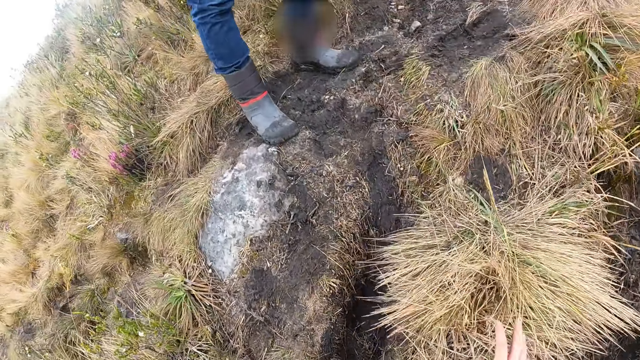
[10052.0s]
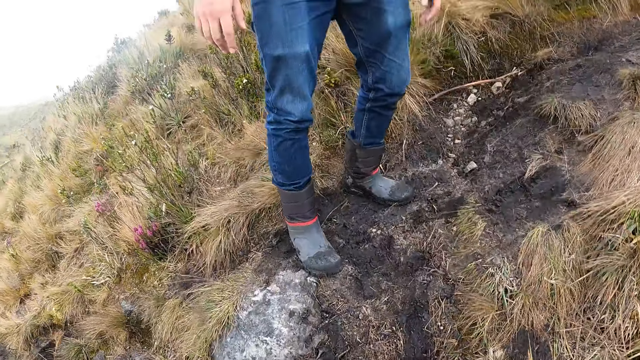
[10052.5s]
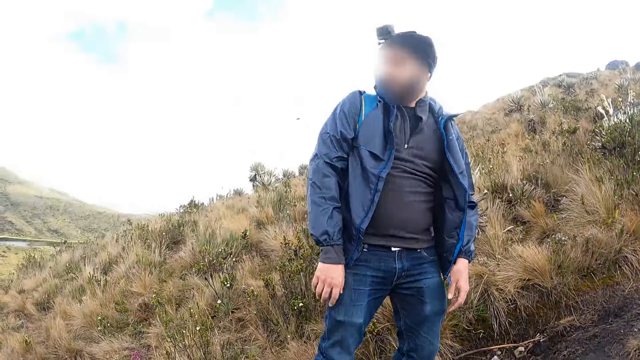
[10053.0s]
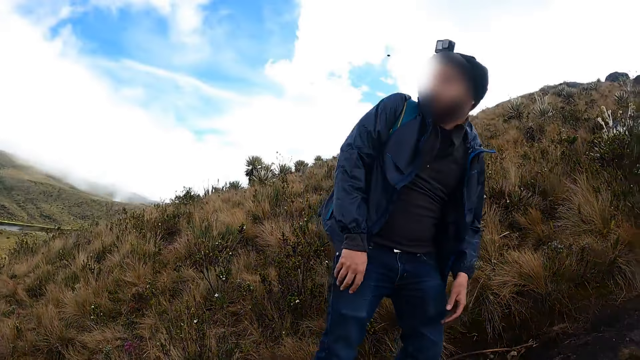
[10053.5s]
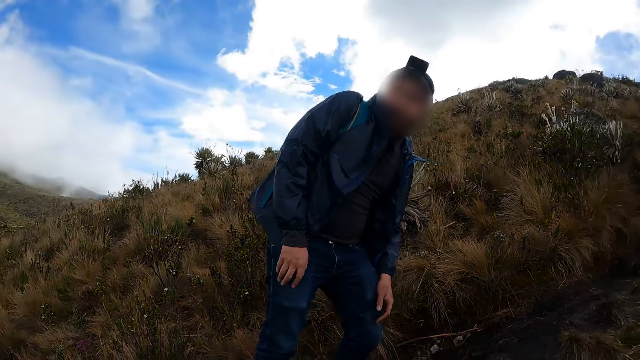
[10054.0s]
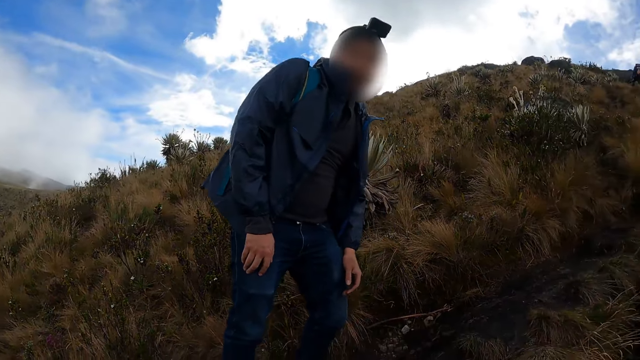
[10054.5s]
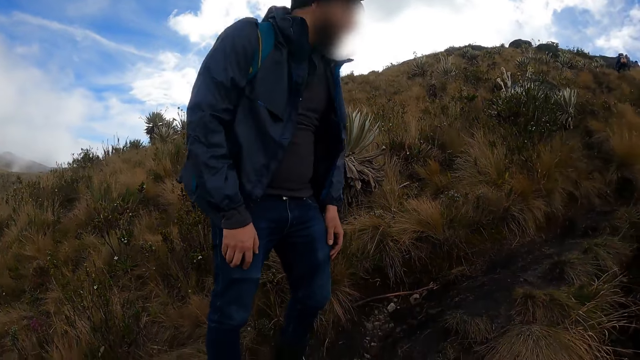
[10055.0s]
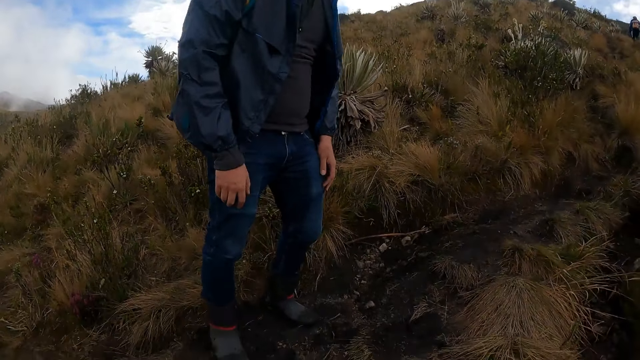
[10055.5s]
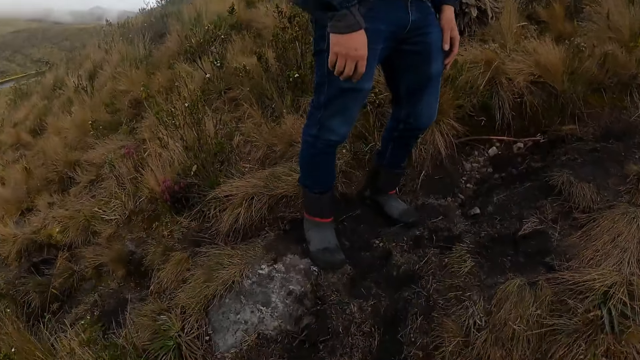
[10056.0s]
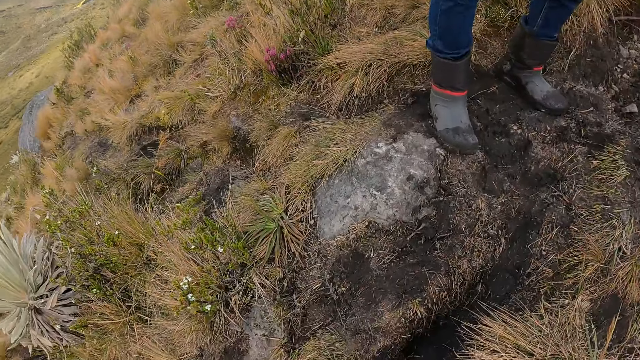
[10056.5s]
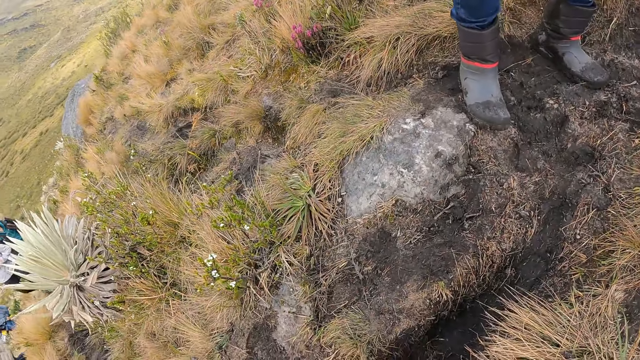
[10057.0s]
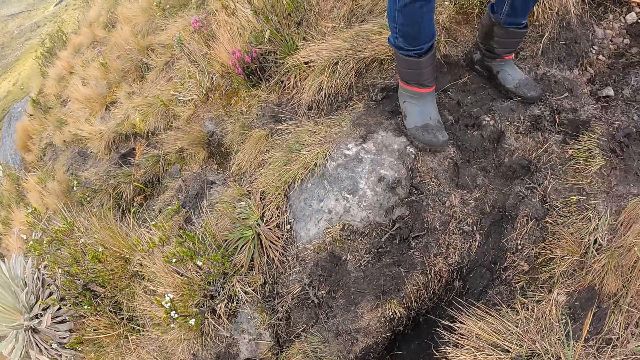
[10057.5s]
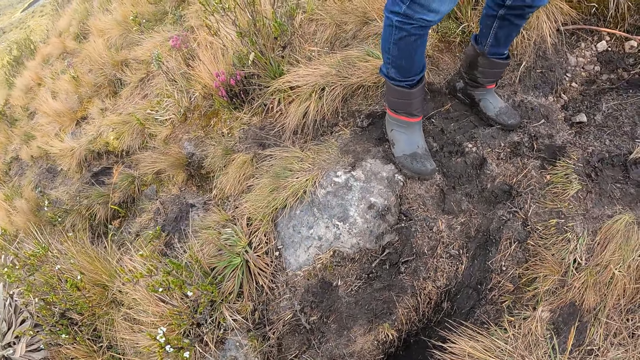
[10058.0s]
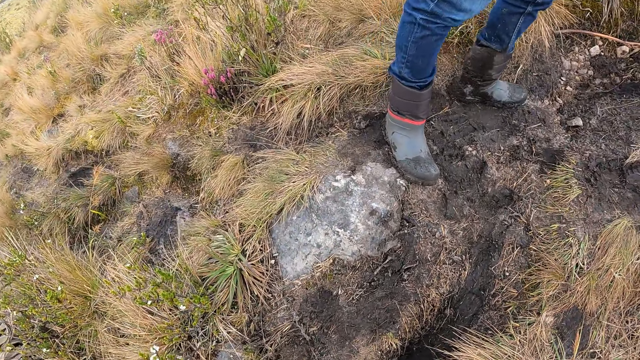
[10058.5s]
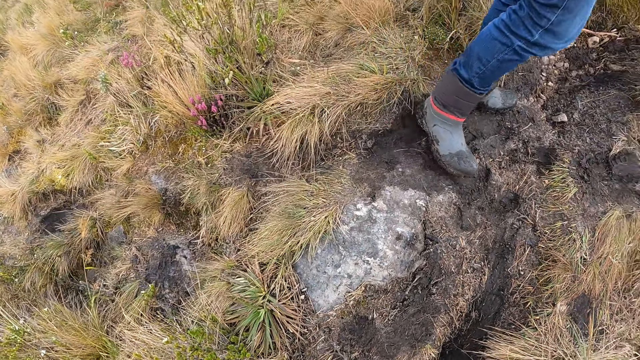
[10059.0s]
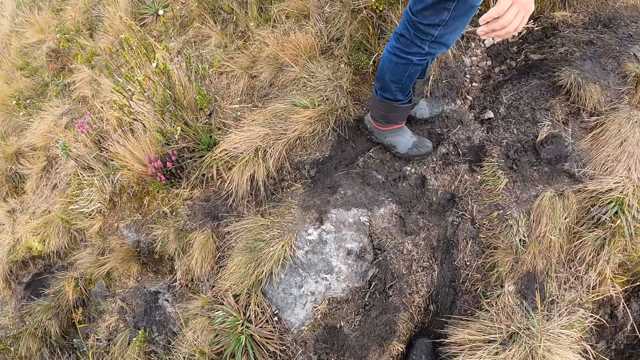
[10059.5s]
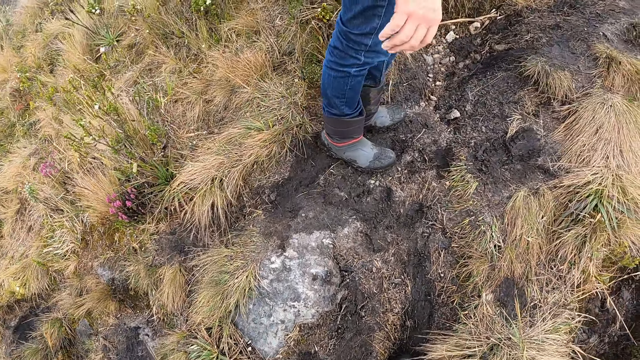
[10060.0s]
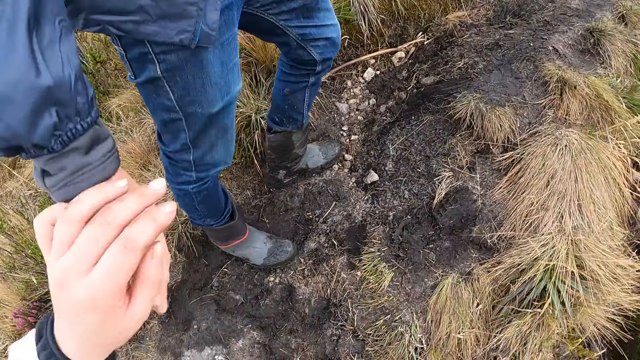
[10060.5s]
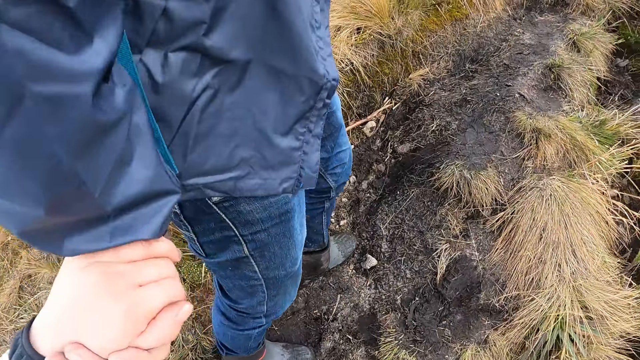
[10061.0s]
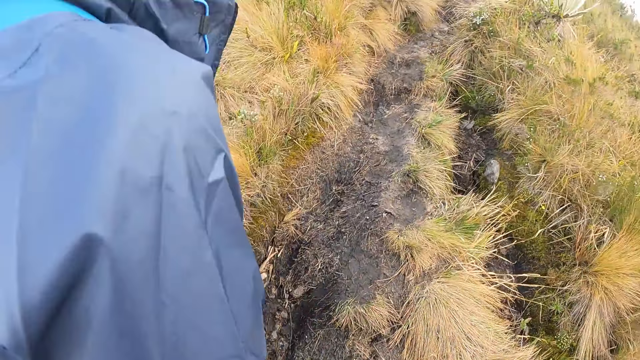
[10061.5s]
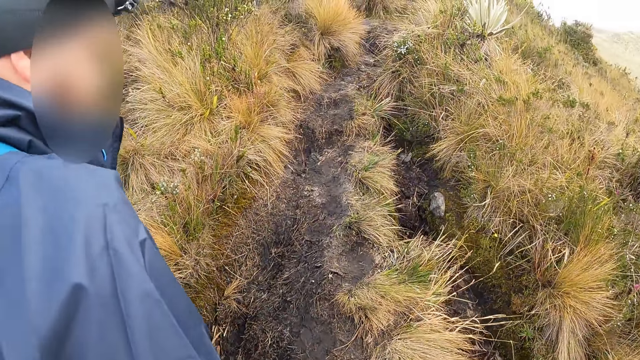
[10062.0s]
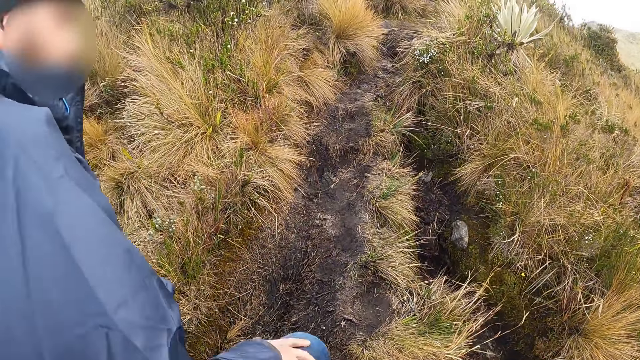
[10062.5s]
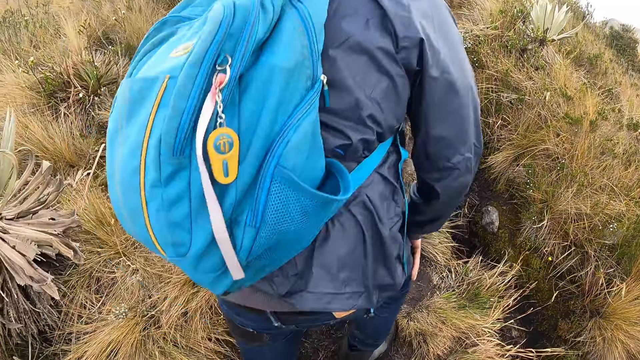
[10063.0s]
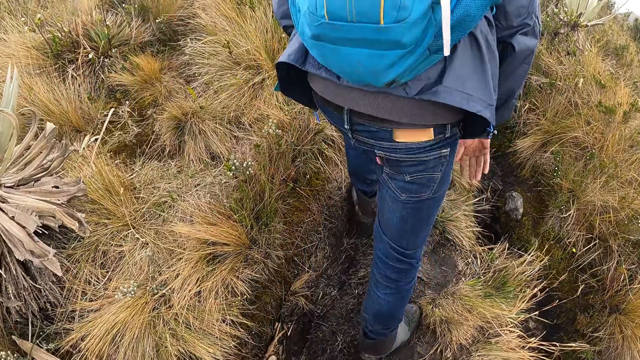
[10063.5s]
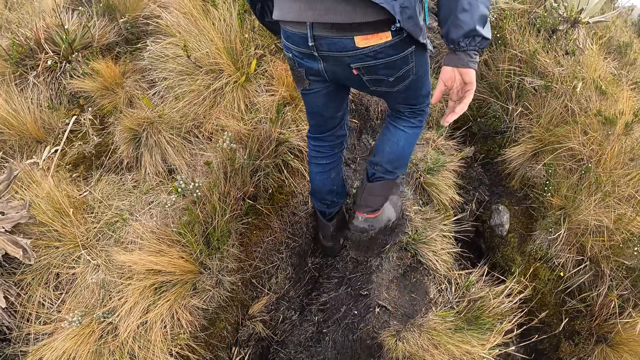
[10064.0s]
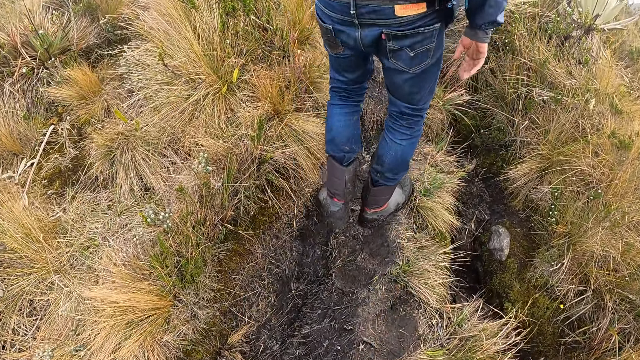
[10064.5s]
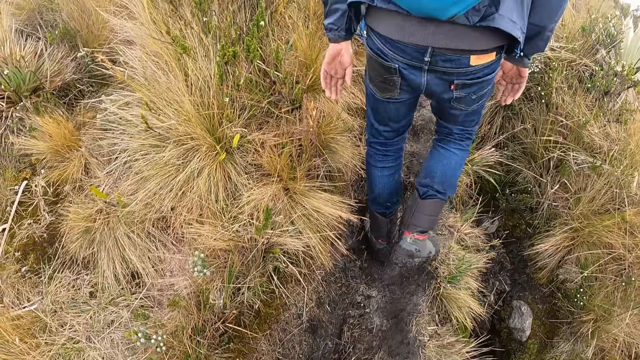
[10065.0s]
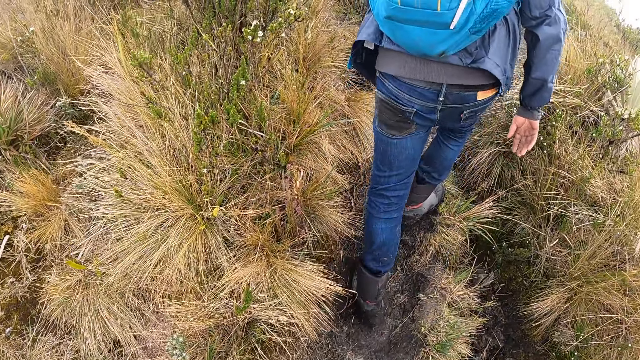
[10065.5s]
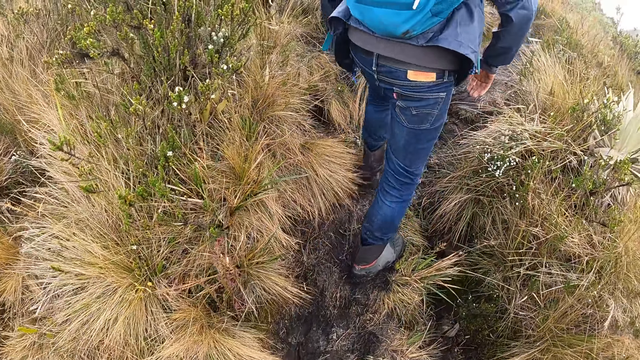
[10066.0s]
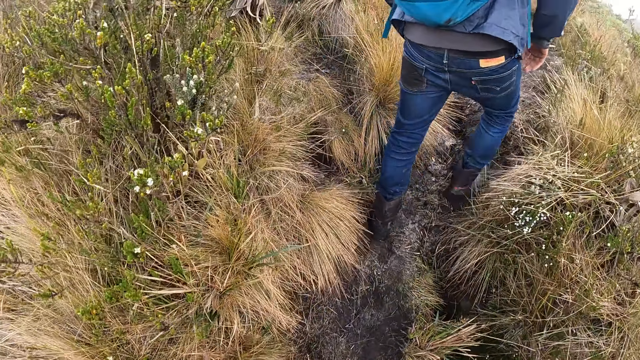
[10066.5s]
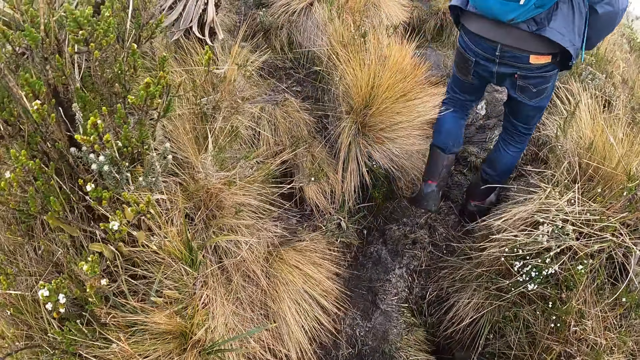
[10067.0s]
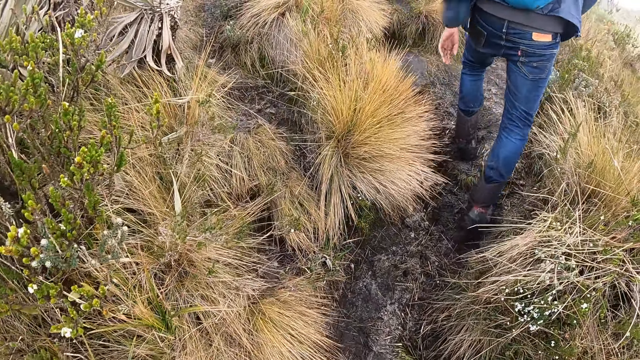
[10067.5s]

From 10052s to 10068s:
The camera wearer looks at a man. He looks at the ground. He grabs the man's right hand with his left hand. The man holds the hand of the camera wearer. The camera wearer walks on the field.

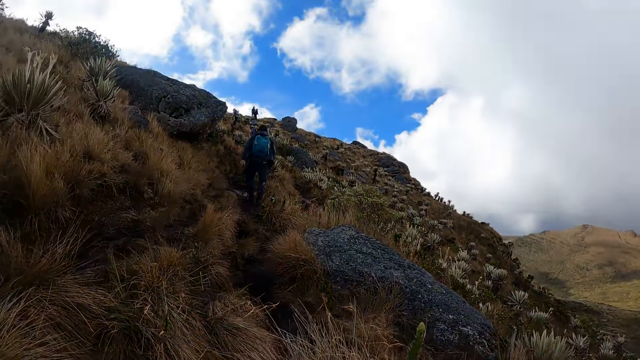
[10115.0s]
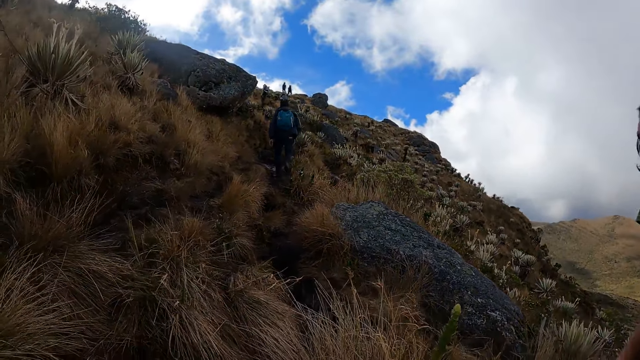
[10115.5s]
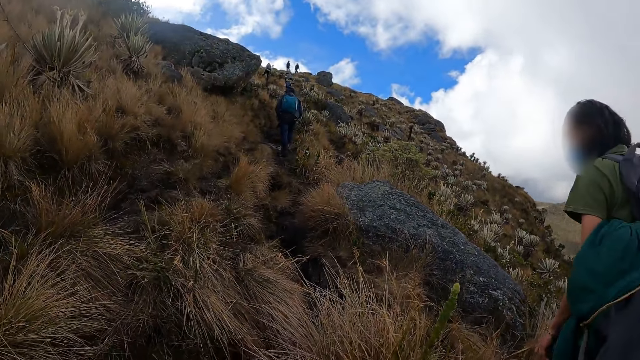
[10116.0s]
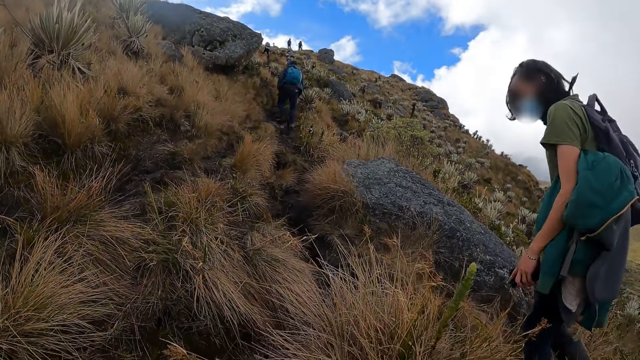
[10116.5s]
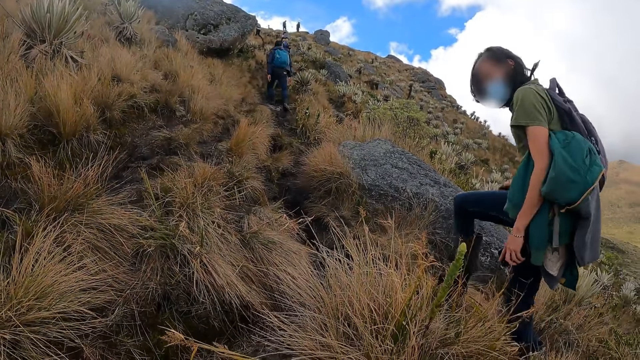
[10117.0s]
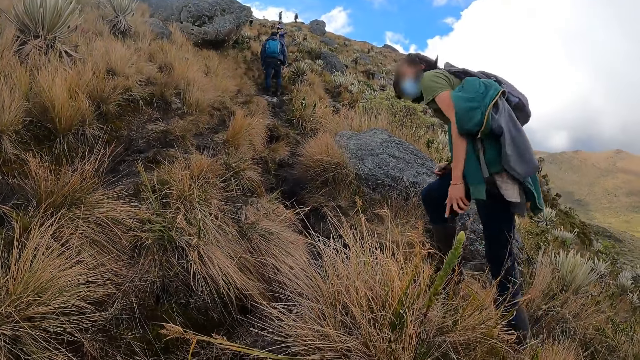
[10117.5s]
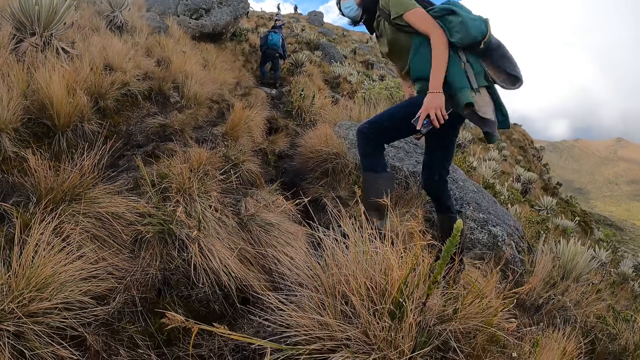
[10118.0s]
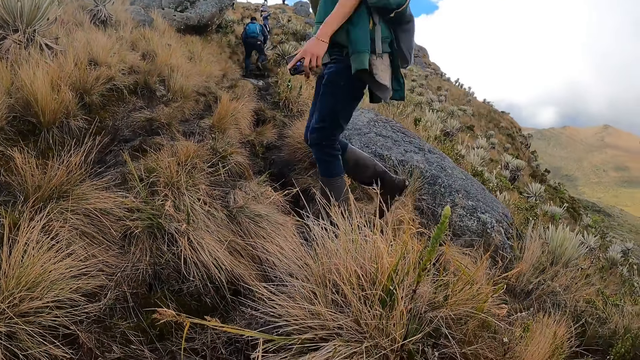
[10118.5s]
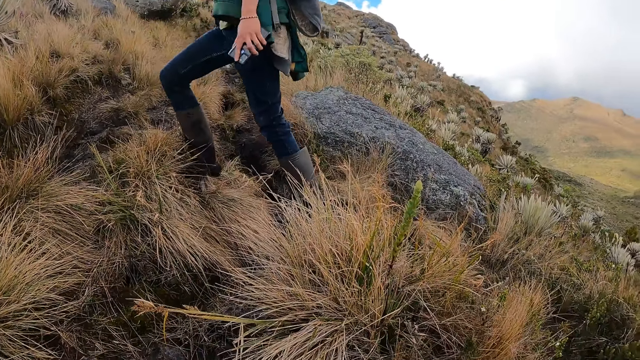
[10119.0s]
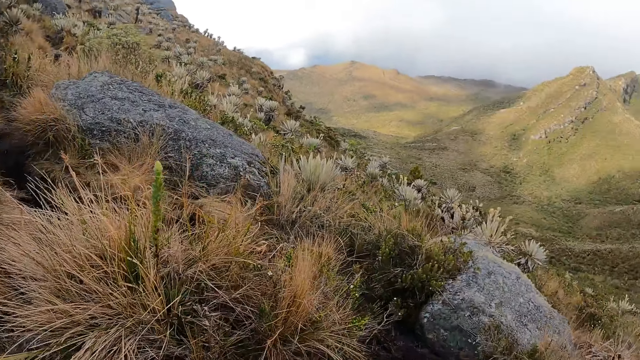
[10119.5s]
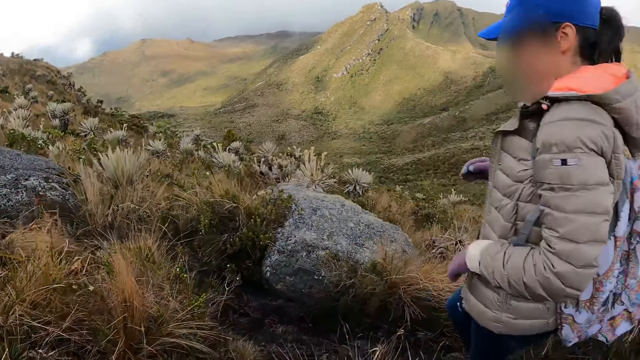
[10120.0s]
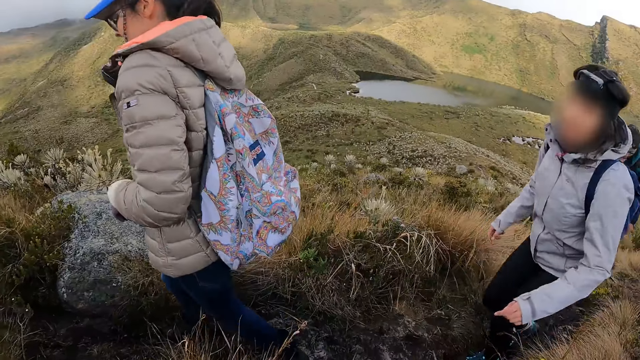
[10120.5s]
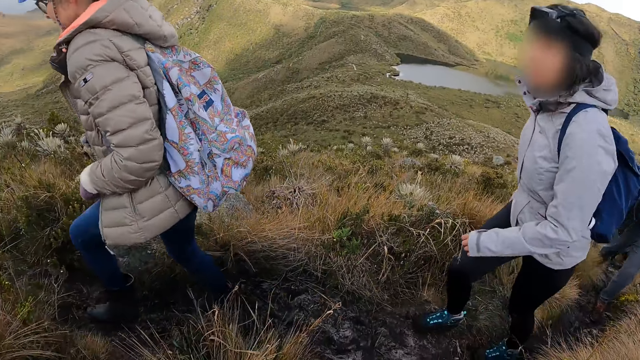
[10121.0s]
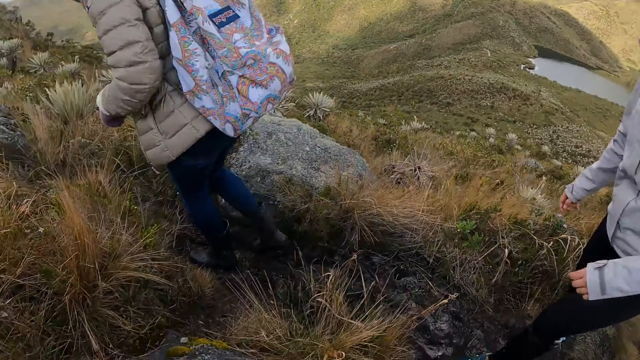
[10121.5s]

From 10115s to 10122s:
The camera wearer looks around the field. A woman walks past the camera wearer. The camera wearer looks around the field.
